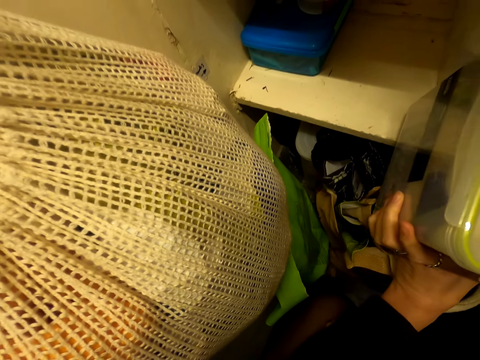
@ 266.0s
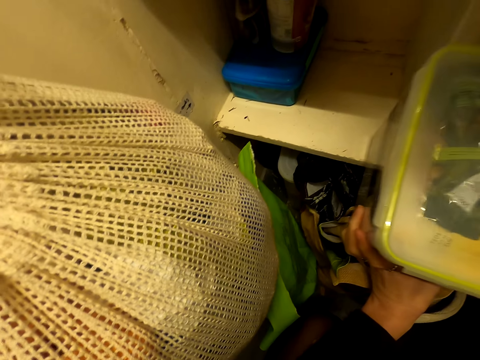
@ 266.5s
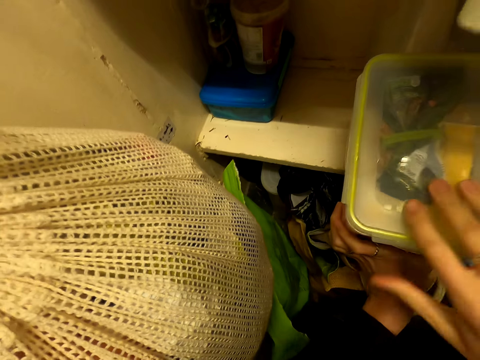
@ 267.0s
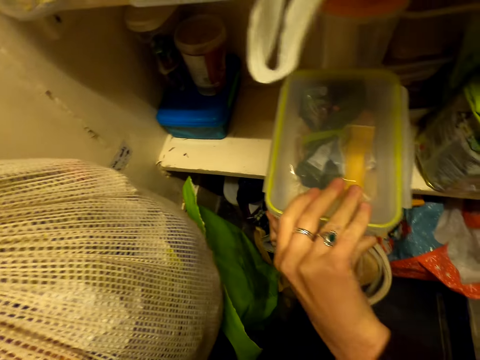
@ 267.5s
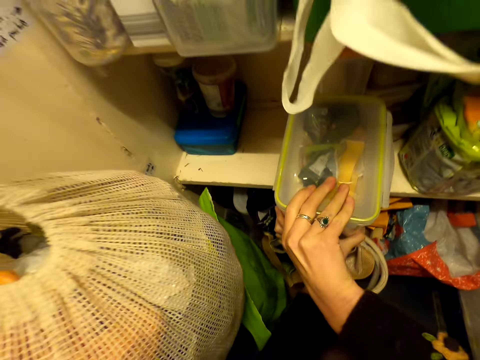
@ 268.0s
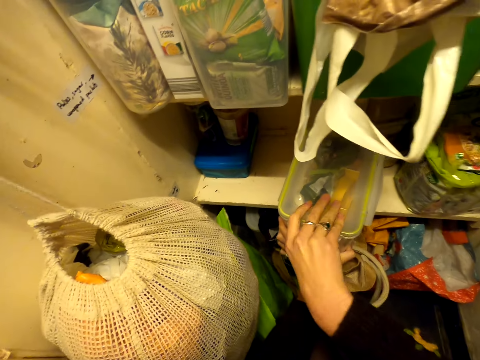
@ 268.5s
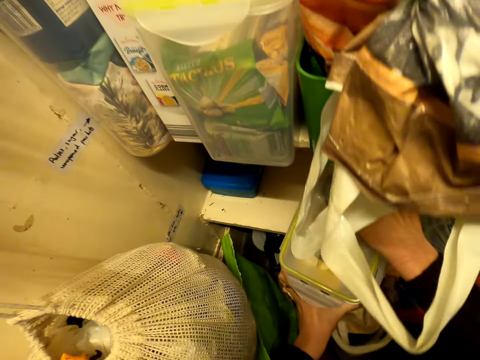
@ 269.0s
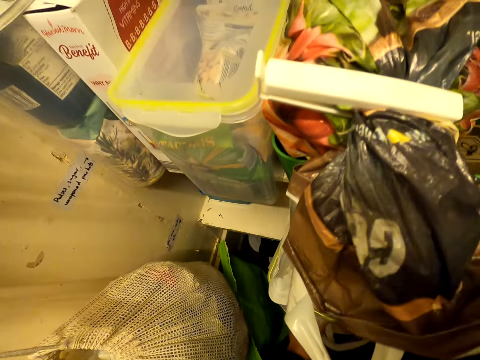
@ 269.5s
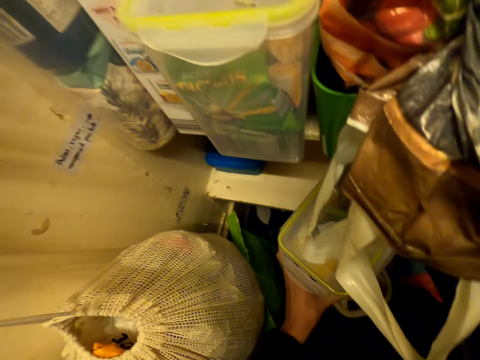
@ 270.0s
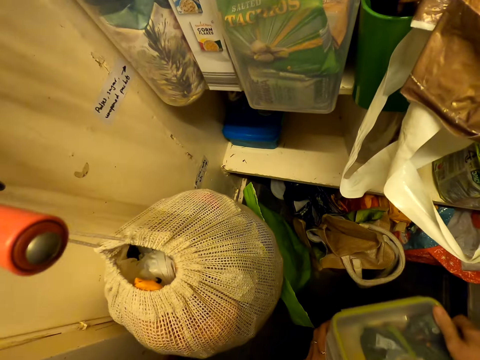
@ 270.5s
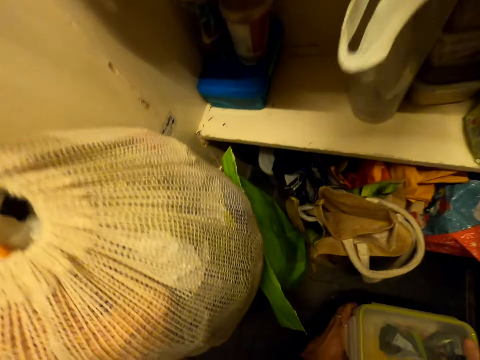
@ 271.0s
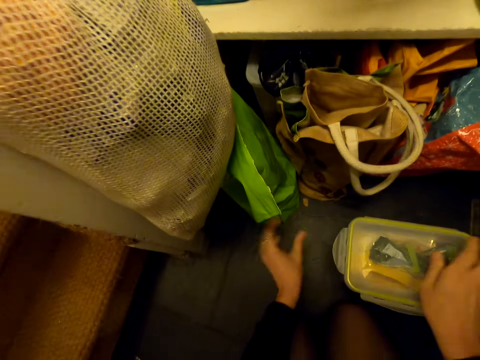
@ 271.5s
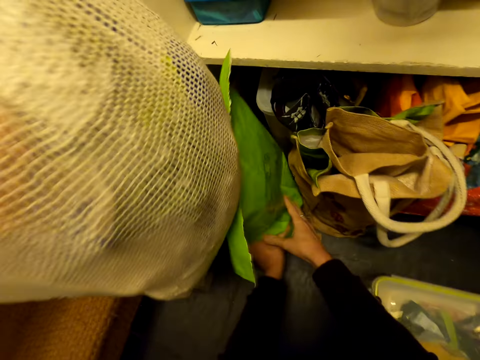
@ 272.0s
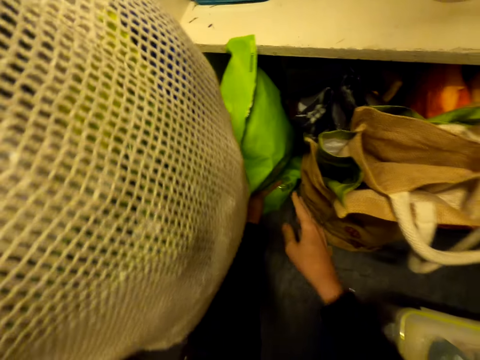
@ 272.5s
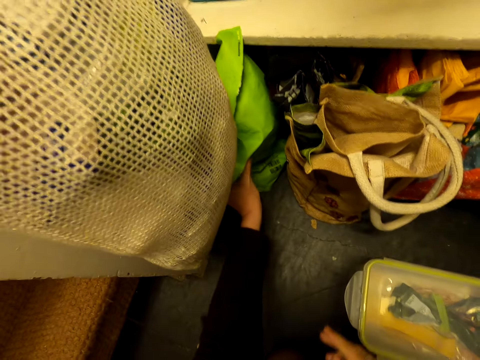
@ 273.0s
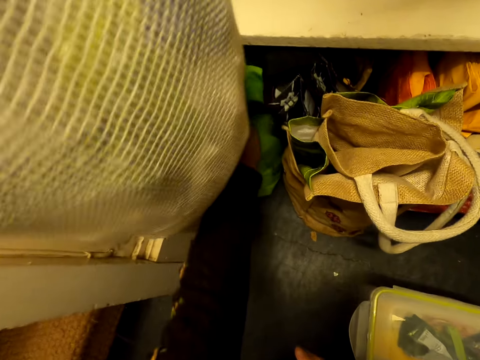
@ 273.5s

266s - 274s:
The camera wearer touches the tin or container. They open the tin lid. They pick the container. They put the tin on the floor. They push something. They adjust a packet bag on the floor.

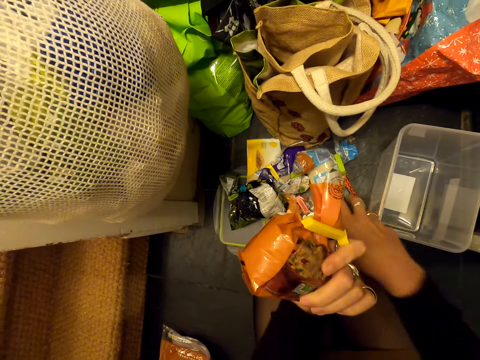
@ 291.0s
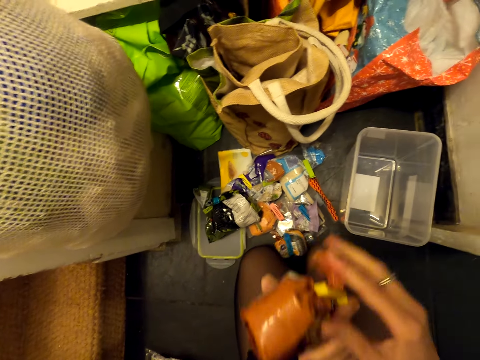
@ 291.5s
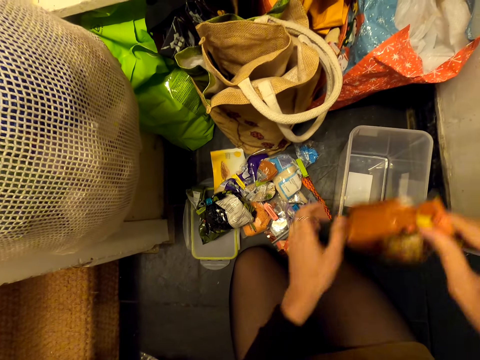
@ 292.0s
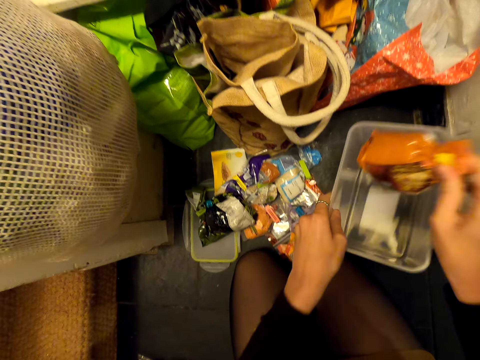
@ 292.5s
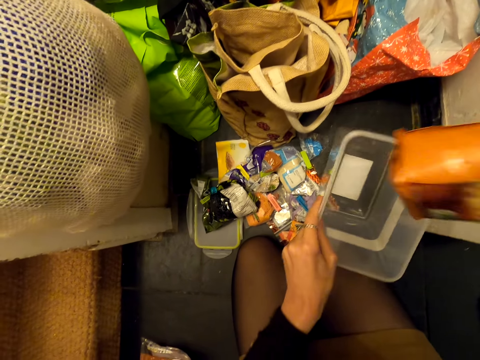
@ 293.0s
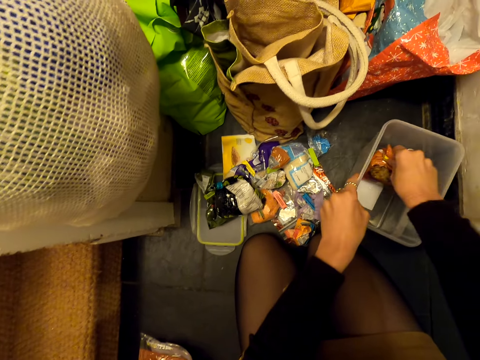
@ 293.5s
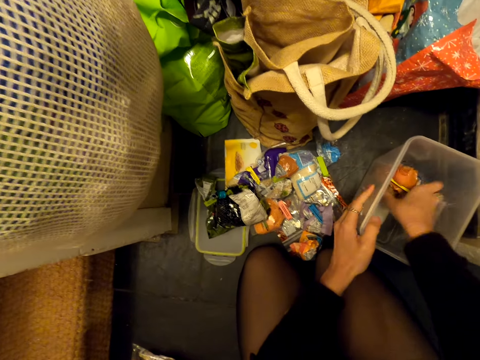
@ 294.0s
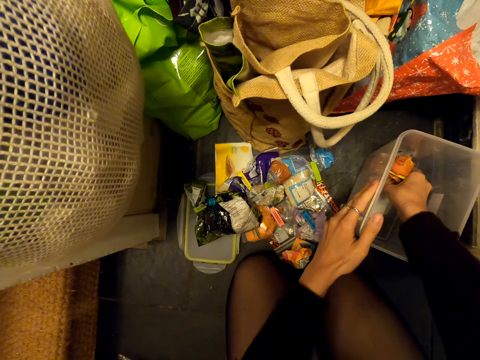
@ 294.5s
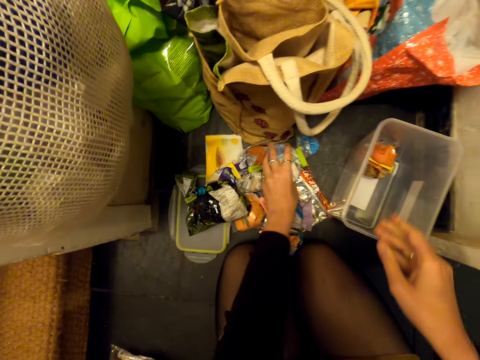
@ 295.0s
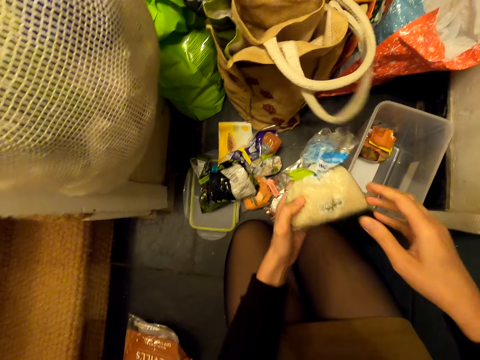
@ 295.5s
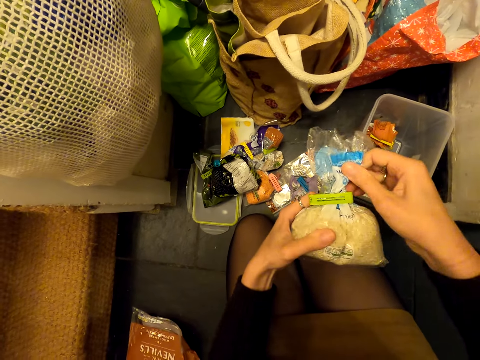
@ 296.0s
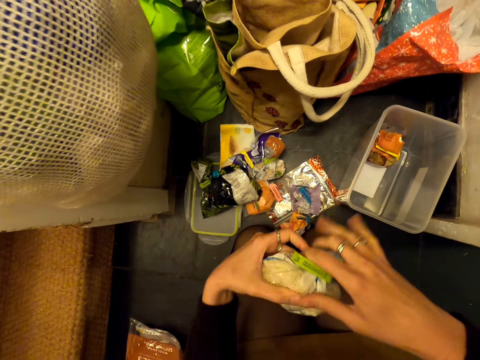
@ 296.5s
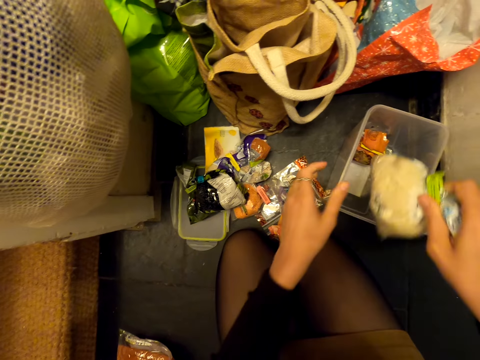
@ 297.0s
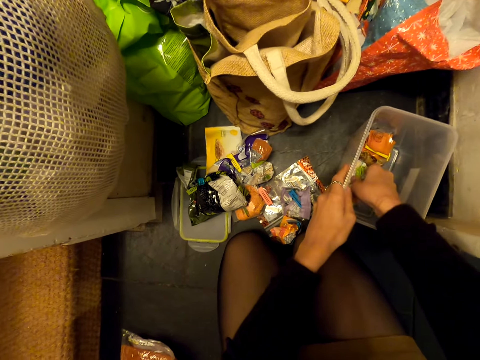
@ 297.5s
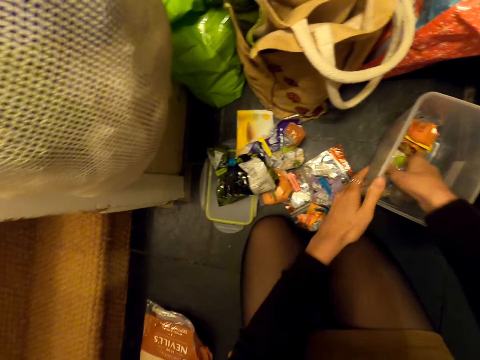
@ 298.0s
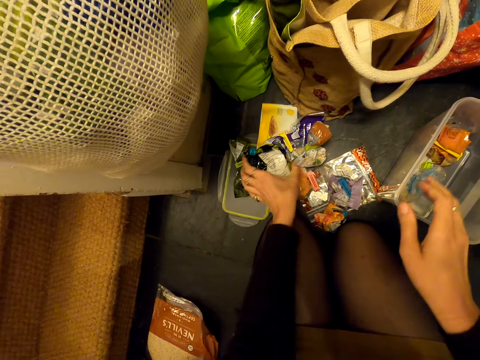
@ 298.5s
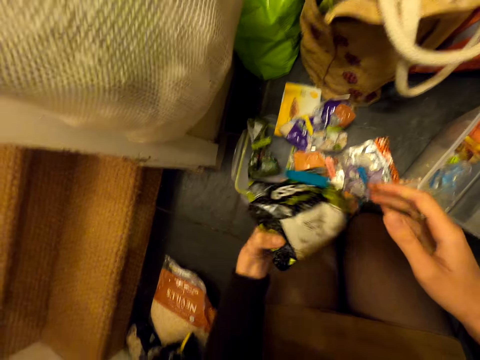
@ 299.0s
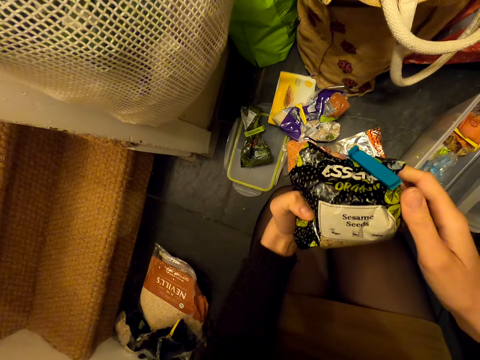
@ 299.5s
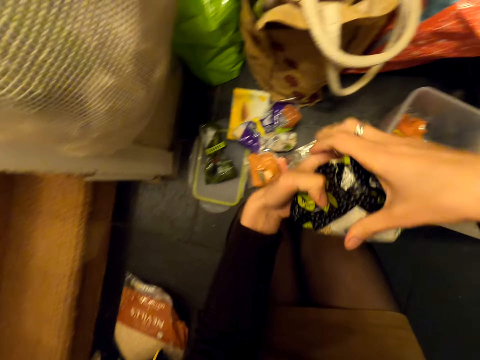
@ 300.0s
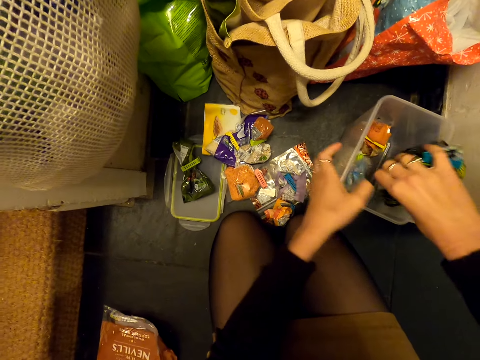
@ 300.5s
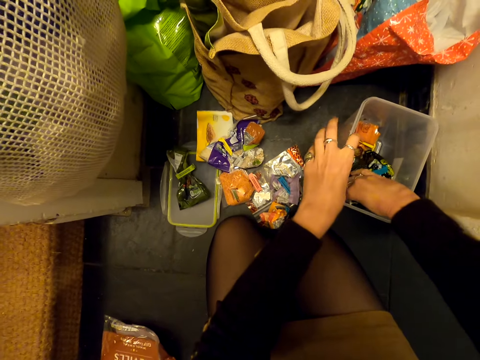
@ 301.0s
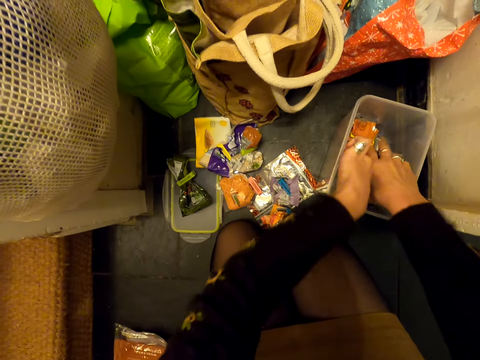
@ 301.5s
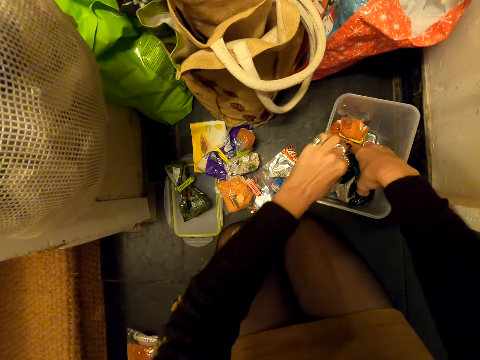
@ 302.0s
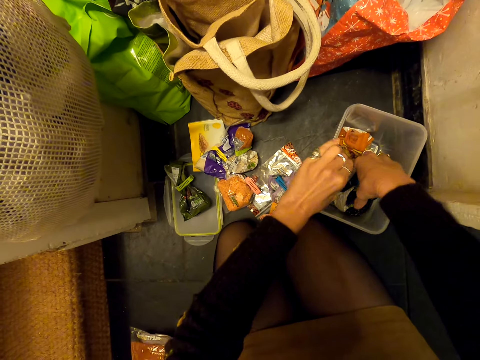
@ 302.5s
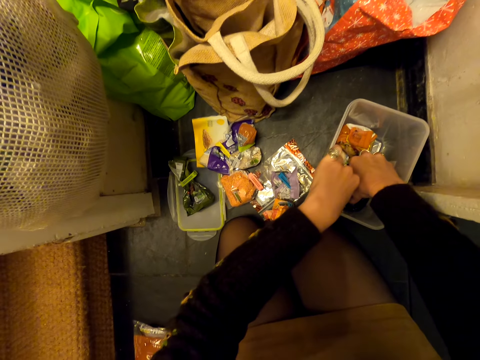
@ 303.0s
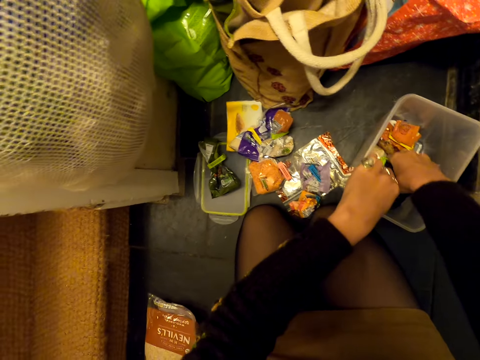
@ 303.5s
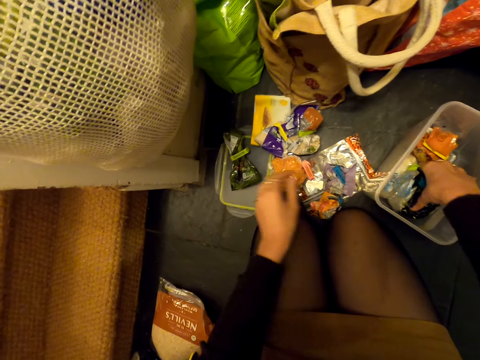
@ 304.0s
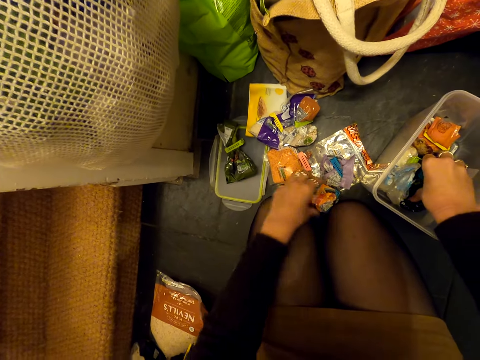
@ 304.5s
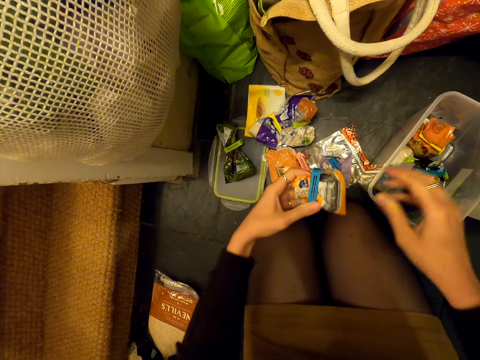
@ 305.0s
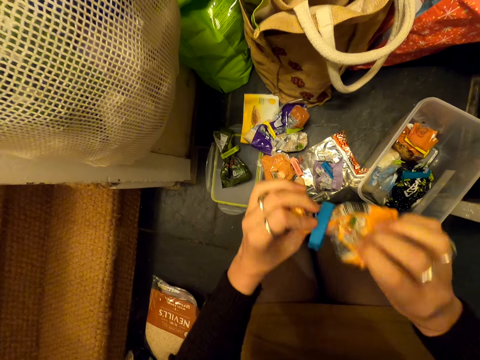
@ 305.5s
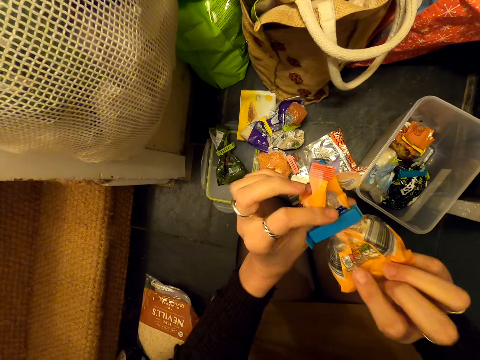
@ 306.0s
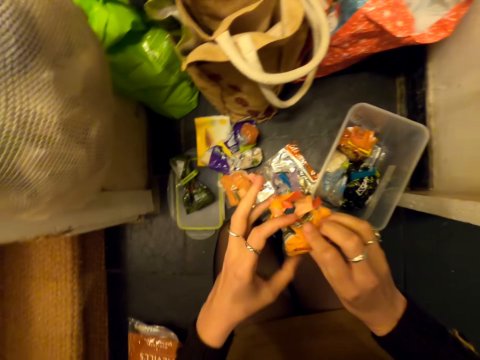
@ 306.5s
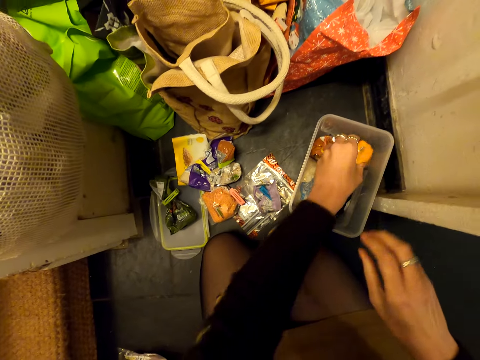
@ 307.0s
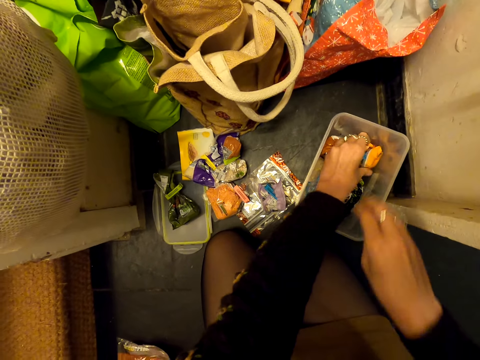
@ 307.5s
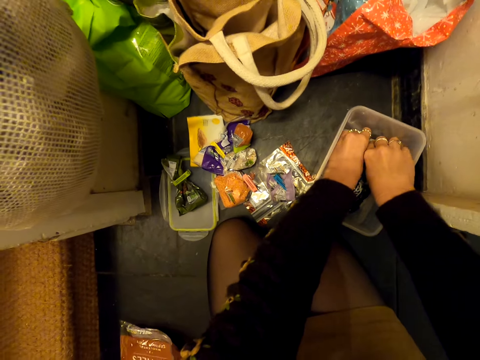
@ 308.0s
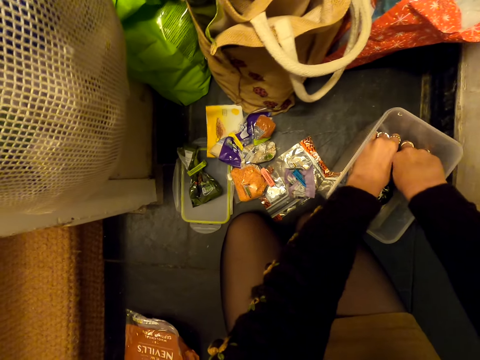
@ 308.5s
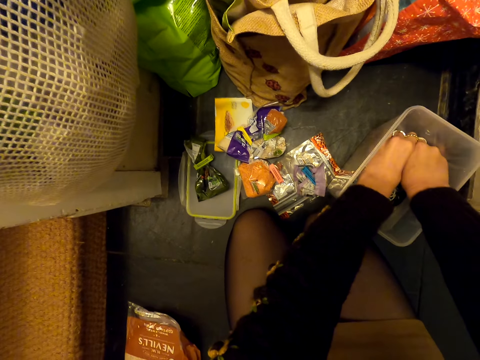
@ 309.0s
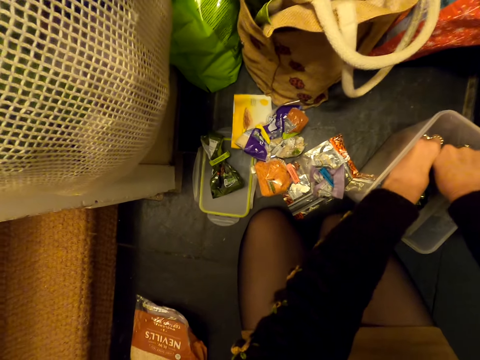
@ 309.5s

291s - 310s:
The camera wearer puts the packet on the floor, on the others. They adjust the packet in the hands. They put the packet in the container. They pick the container. They adjust the container. They place the container on the floor. They pick a packet on the floor. They view the packet. They pack the packet in the container. They pick another packet on the floor. They view the packet. They pack the packet in the container. They pick another packet on the floor. They stare at the packet. They turn the packet. They pack the packet in the container.
